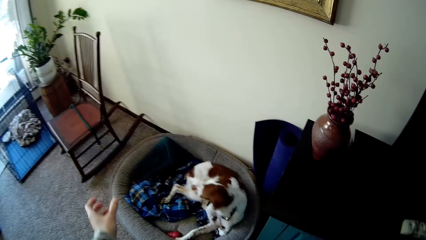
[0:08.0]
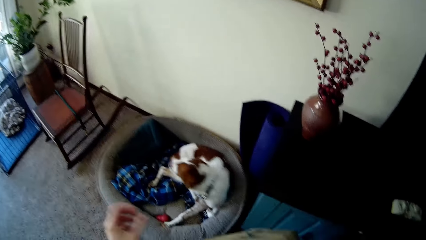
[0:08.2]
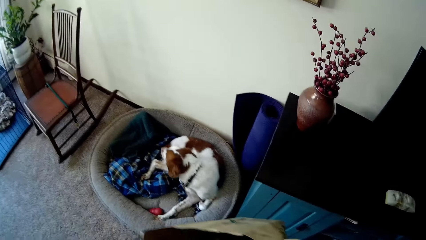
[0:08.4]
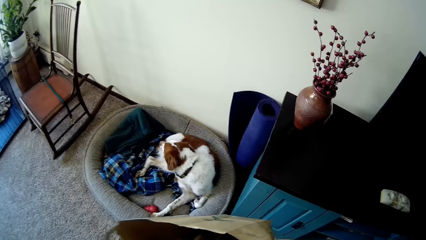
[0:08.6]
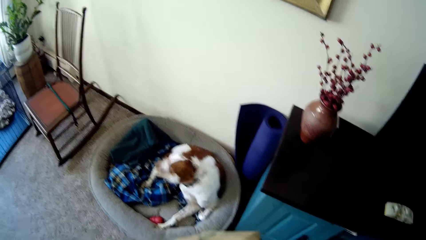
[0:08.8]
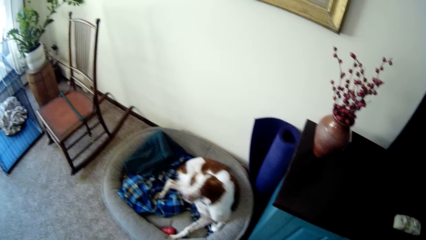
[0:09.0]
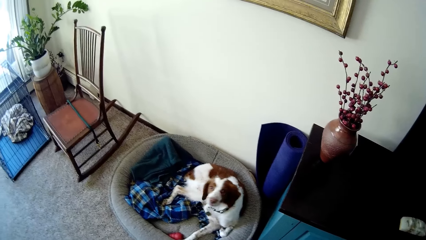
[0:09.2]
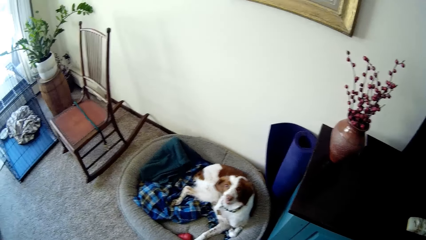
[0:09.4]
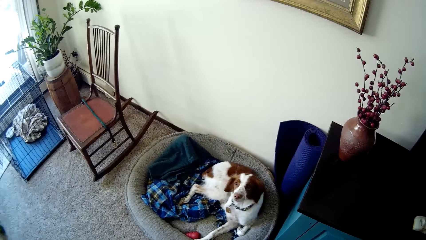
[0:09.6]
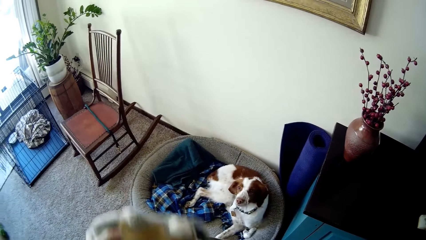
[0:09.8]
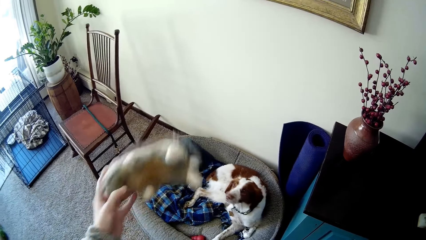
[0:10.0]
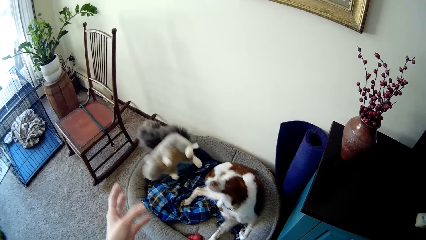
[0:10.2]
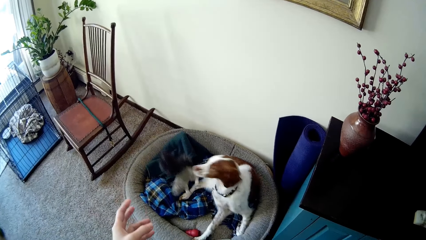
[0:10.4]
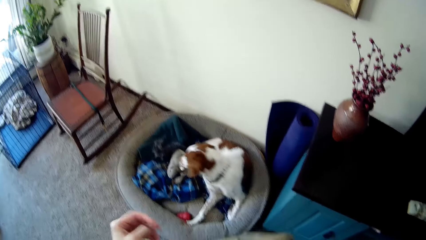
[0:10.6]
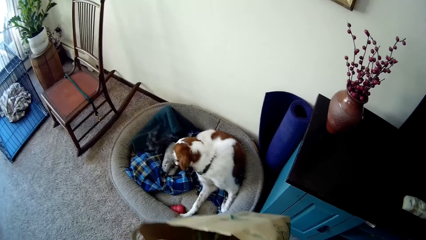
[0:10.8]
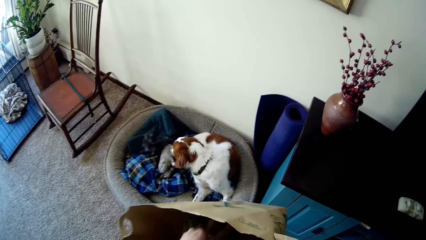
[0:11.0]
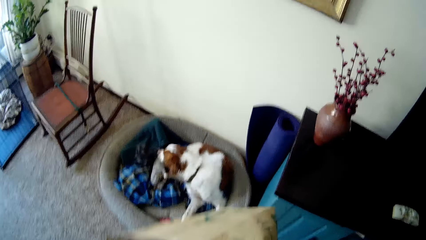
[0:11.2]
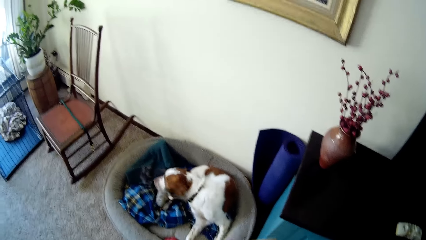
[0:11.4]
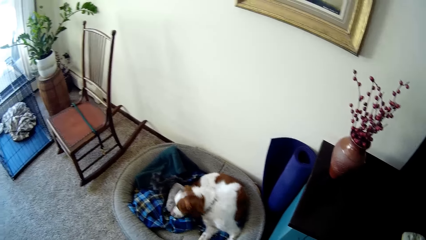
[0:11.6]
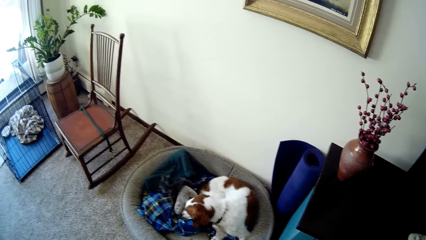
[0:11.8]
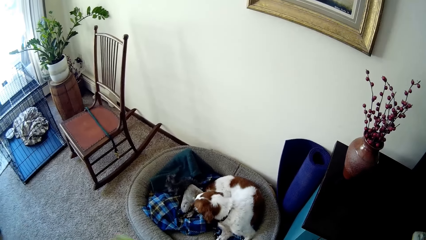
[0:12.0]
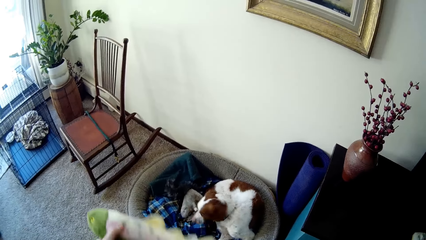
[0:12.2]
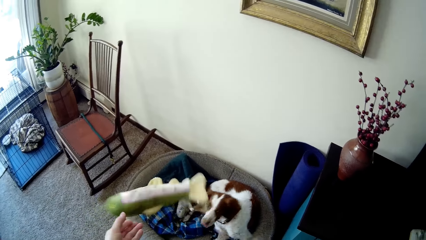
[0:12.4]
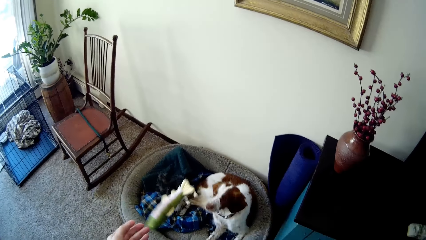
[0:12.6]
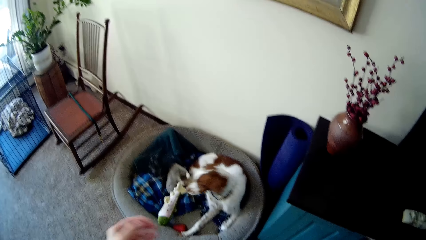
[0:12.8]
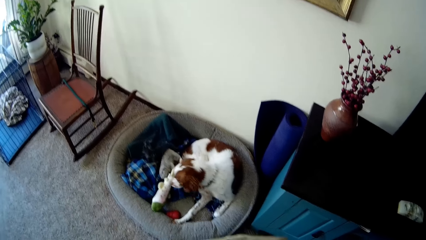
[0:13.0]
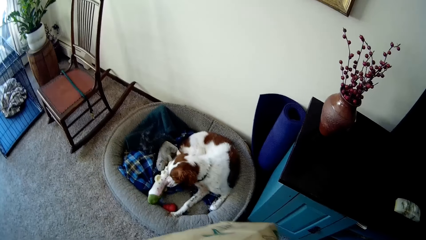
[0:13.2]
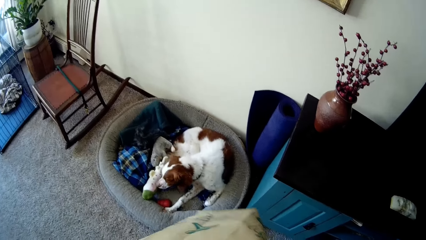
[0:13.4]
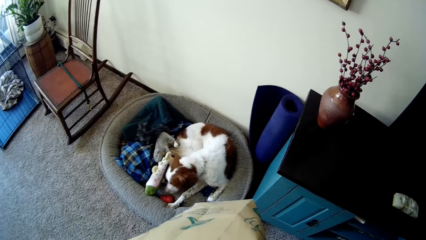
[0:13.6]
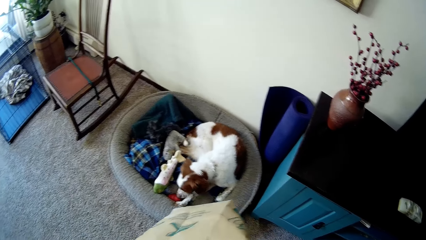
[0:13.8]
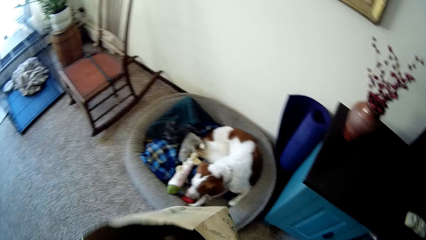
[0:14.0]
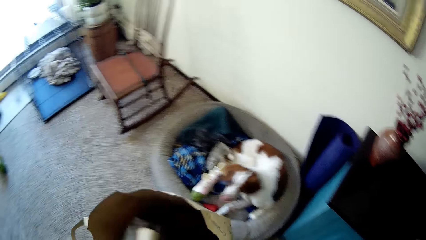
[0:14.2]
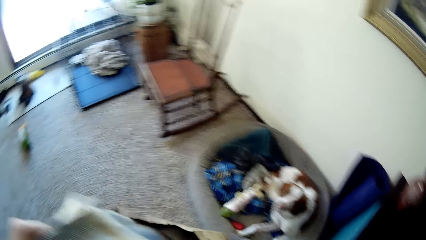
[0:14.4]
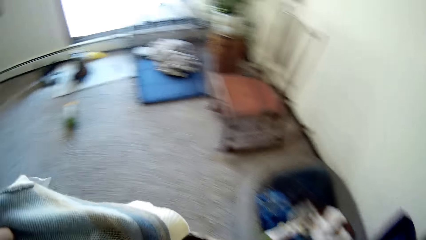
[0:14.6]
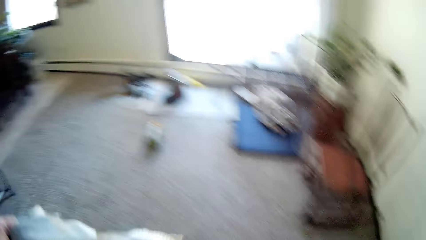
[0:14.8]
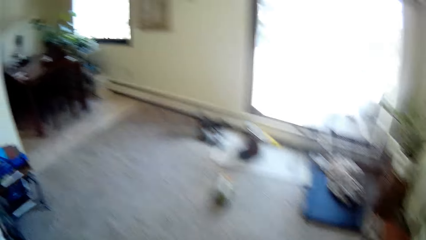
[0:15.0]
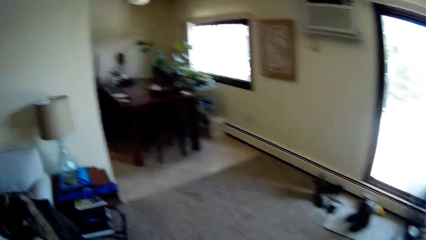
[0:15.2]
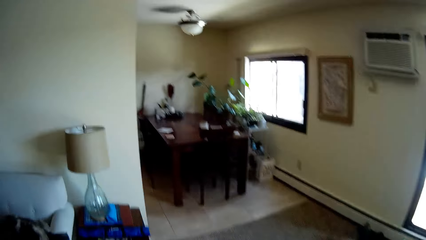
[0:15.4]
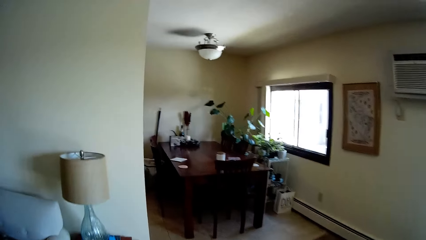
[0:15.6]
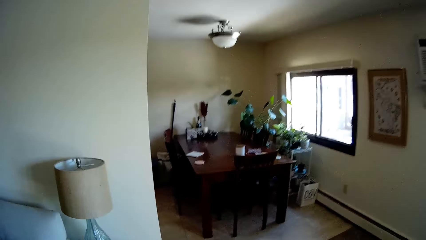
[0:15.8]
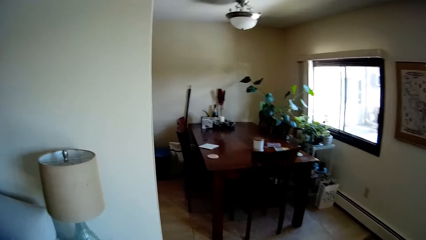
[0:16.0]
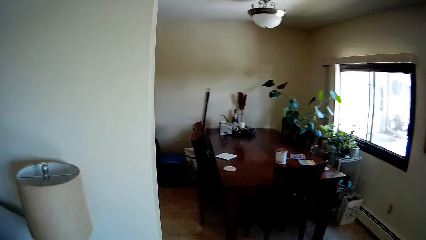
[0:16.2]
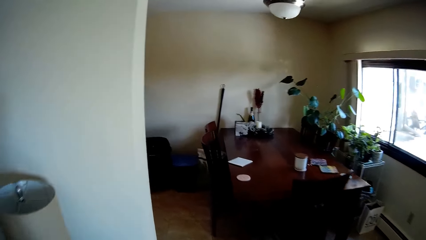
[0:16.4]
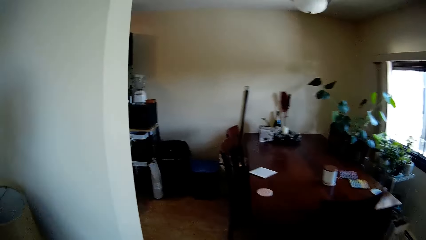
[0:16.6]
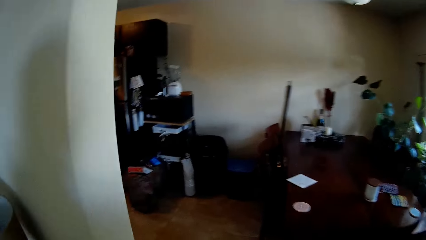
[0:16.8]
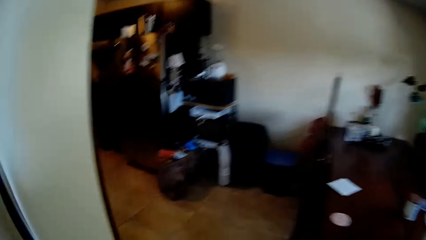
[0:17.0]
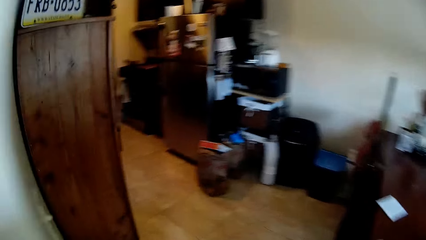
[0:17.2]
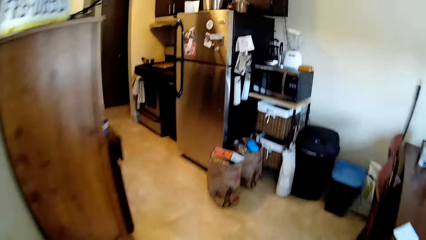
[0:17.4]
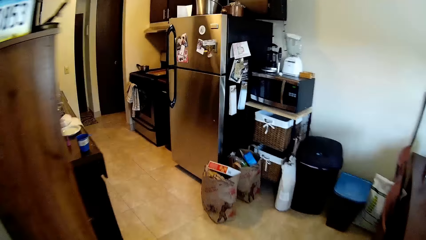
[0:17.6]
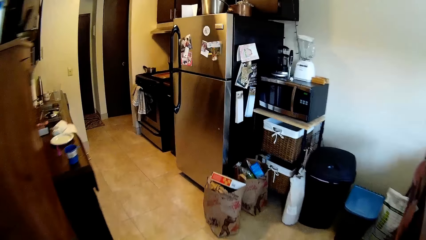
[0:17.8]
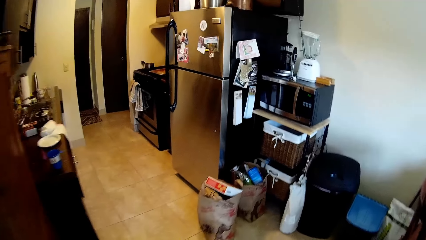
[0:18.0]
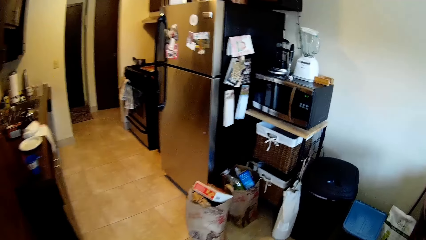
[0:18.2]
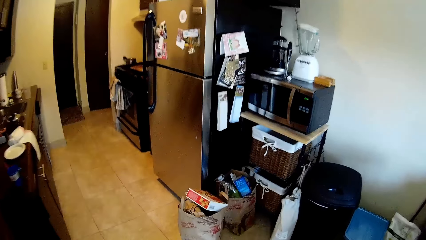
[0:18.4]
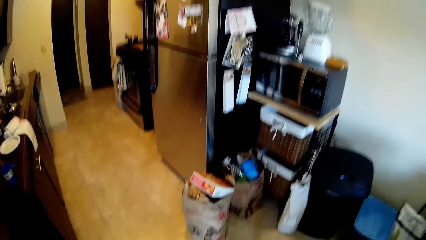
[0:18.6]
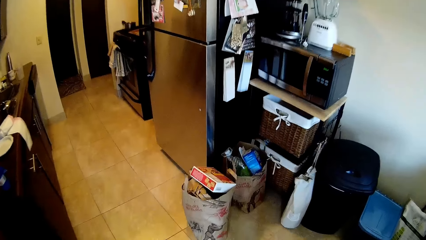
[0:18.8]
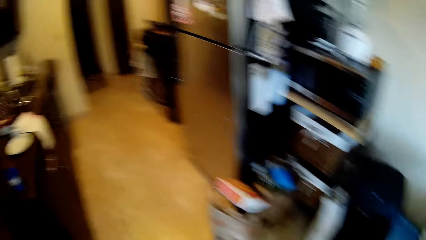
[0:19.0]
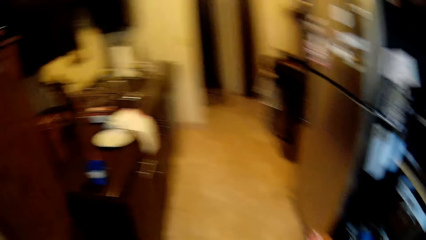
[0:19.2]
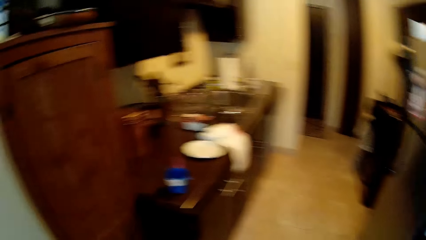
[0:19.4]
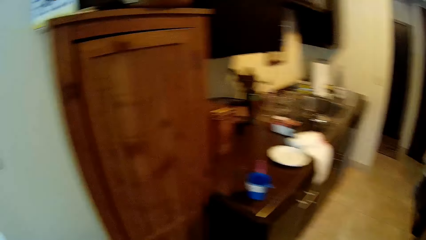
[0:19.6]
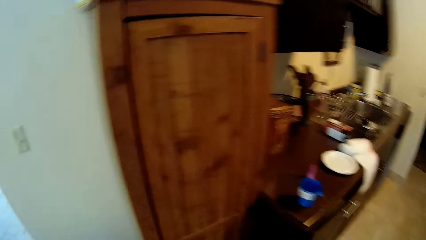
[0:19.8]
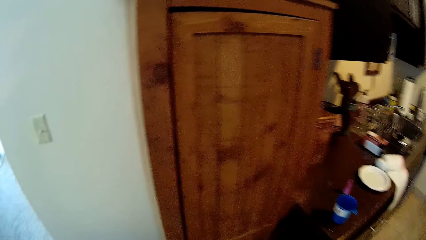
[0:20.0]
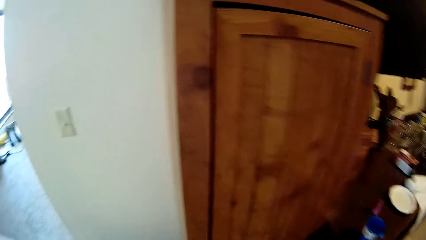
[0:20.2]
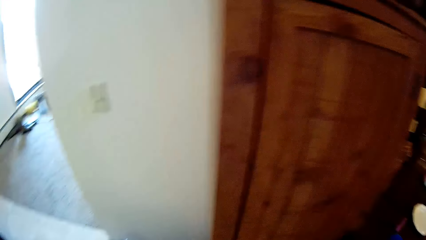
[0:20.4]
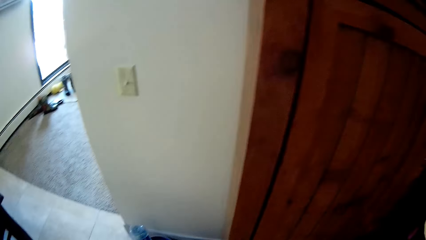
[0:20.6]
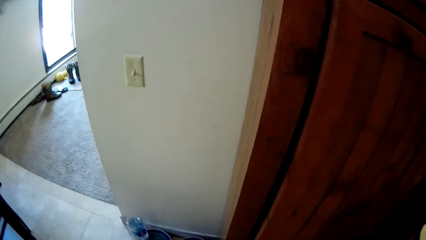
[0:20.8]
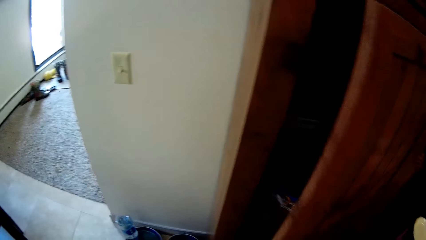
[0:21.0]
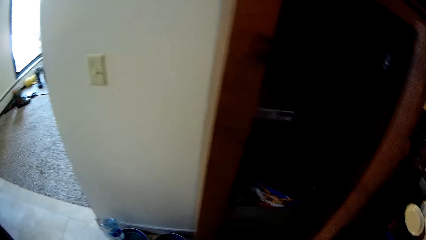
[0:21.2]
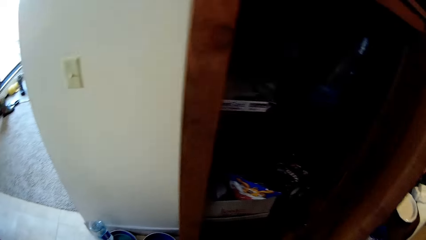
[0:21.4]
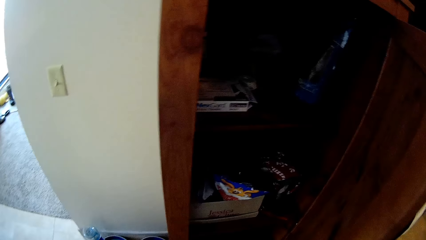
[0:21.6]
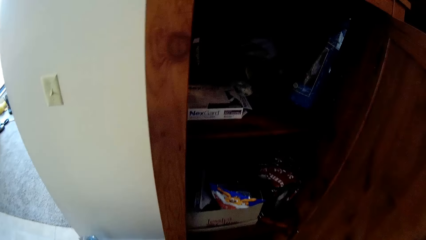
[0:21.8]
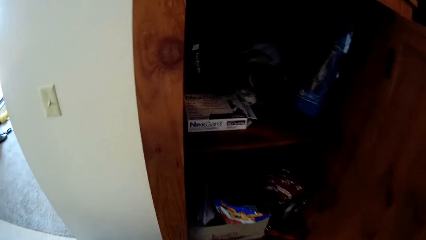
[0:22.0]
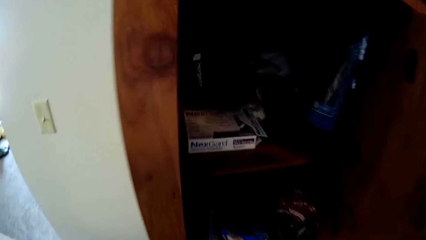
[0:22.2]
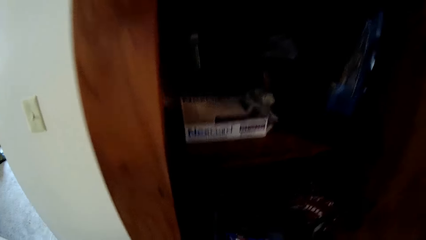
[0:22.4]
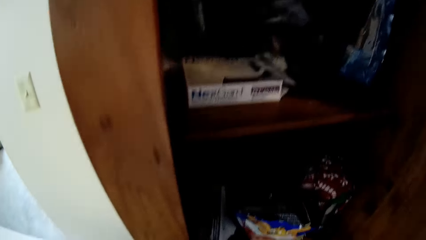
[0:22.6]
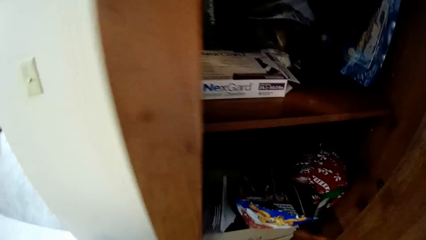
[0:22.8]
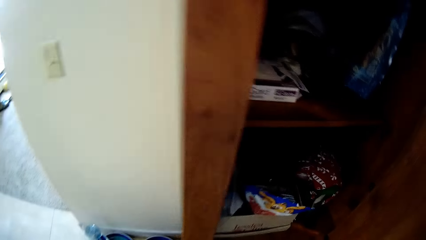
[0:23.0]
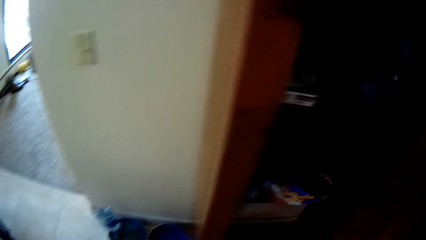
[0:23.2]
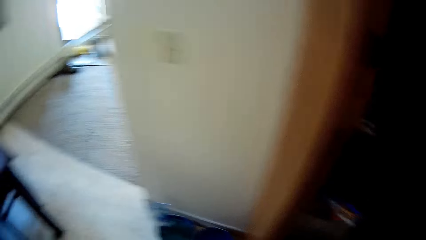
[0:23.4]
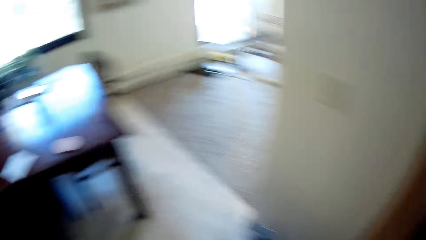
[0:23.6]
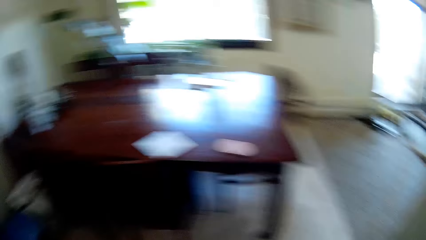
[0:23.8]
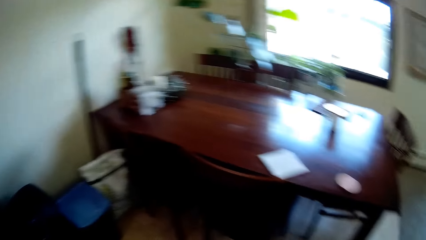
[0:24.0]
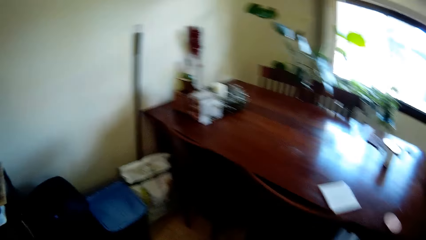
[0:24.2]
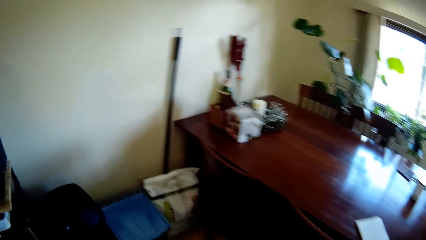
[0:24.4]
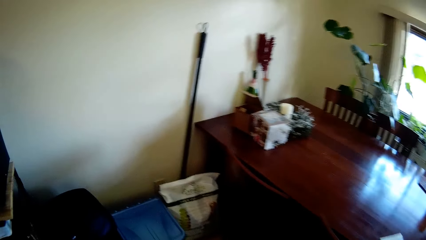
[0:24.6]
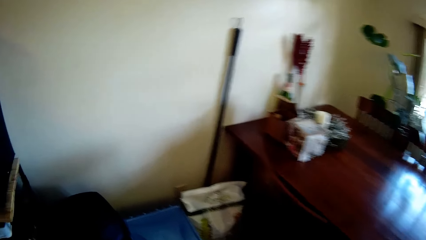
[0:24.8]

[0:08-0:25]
The camera wearer throws a blanket. He picks a toy from the bag with his left hand. He throws the toy into the dog bed with his left hand. He picks the toy from the bag with his left hand. He throws the toy into the dog bed with his left hand. He picks a cloth from the bag with his left hand. He walks from the sitting room to a kitchen. He opens a cupboard with his right hand.
